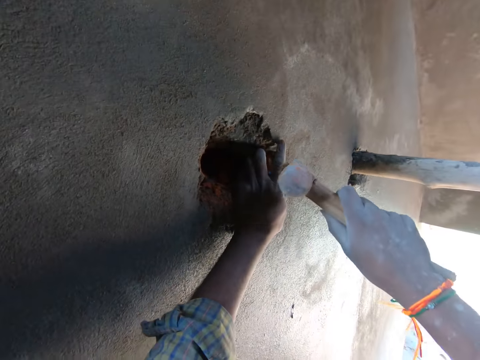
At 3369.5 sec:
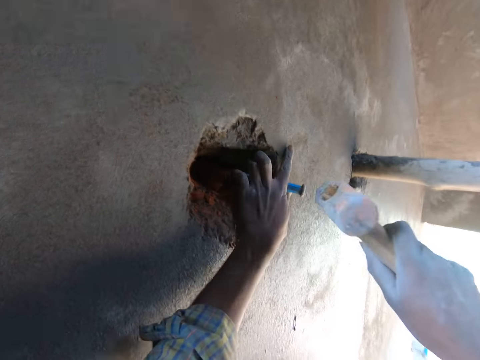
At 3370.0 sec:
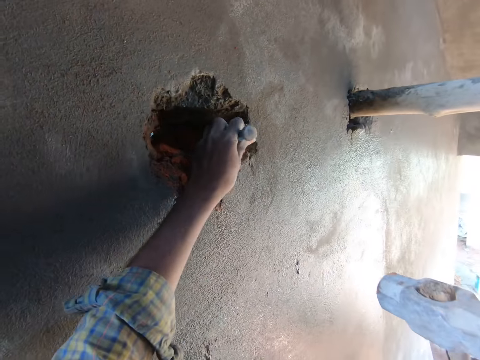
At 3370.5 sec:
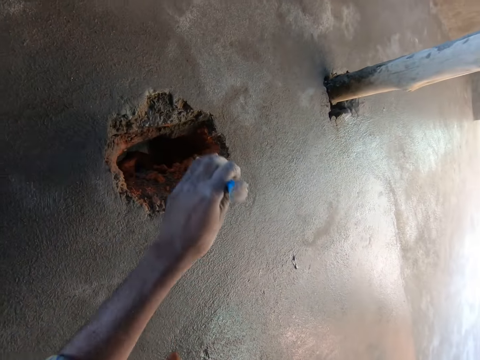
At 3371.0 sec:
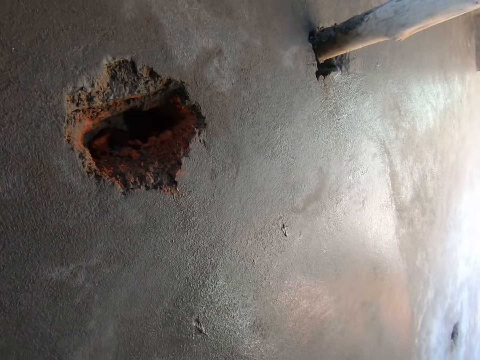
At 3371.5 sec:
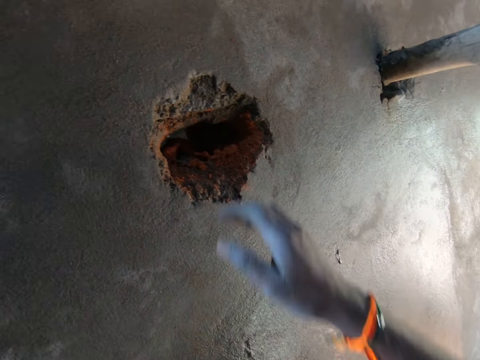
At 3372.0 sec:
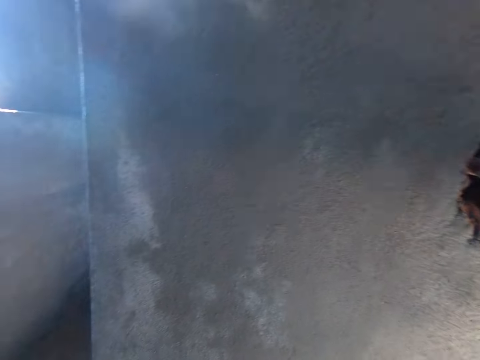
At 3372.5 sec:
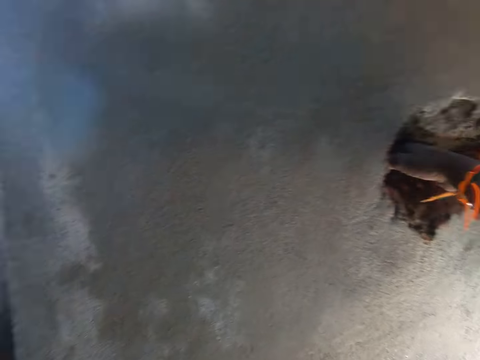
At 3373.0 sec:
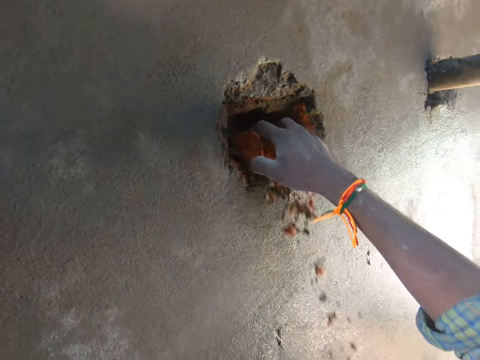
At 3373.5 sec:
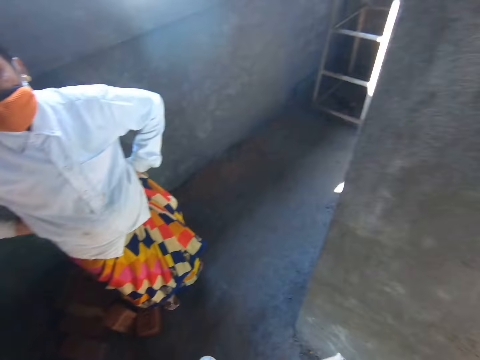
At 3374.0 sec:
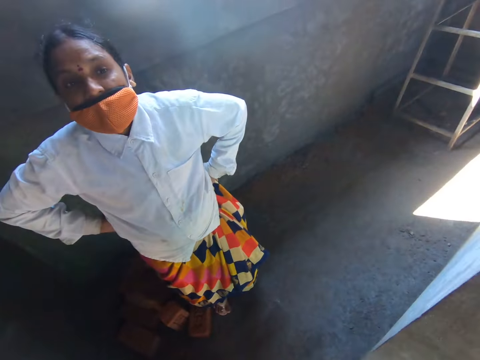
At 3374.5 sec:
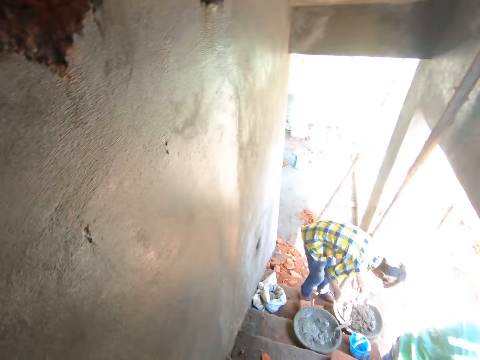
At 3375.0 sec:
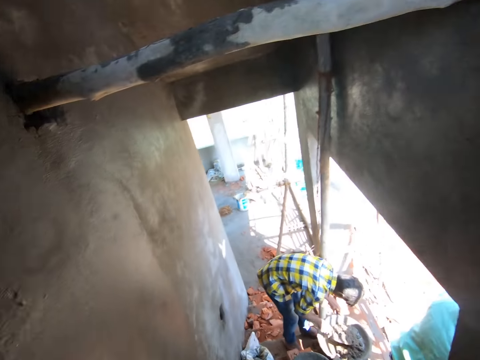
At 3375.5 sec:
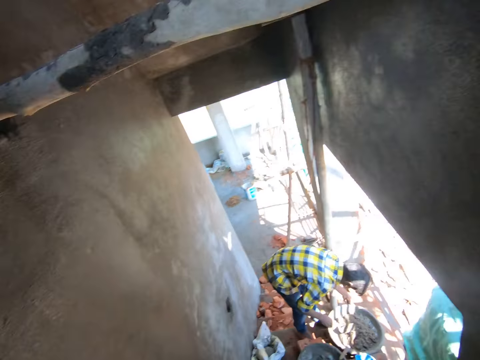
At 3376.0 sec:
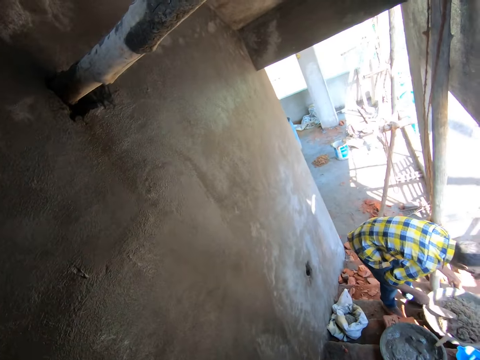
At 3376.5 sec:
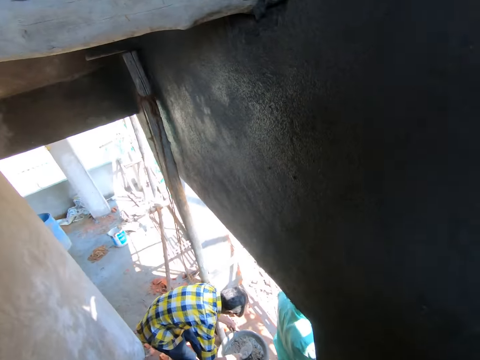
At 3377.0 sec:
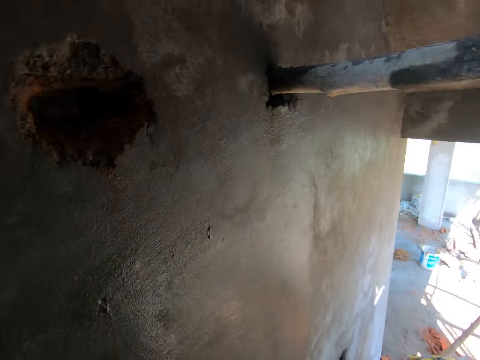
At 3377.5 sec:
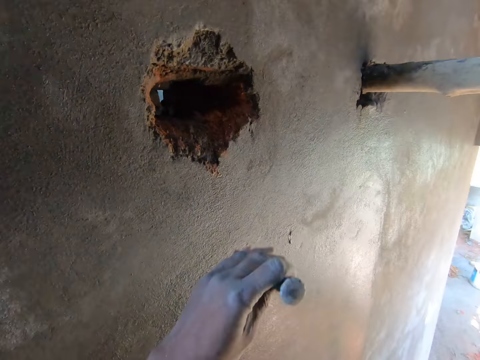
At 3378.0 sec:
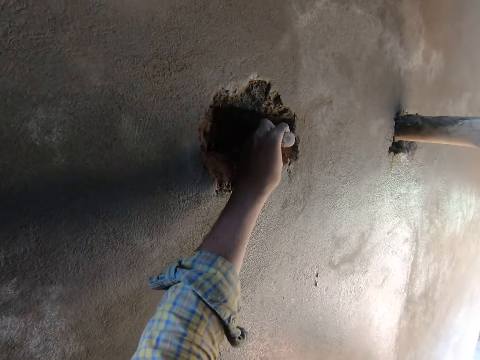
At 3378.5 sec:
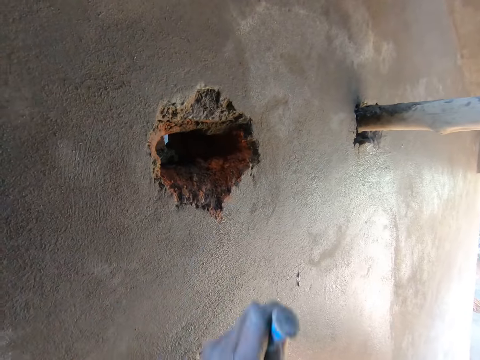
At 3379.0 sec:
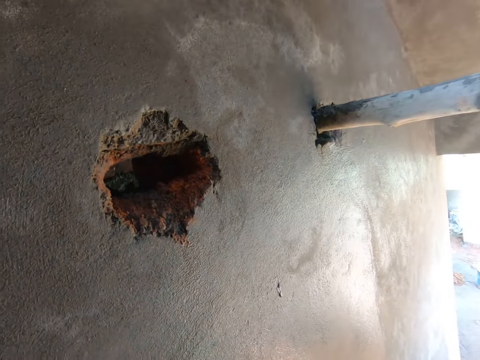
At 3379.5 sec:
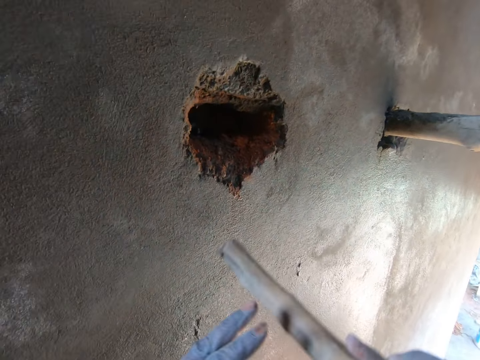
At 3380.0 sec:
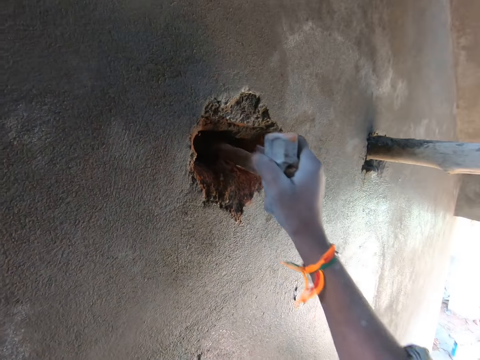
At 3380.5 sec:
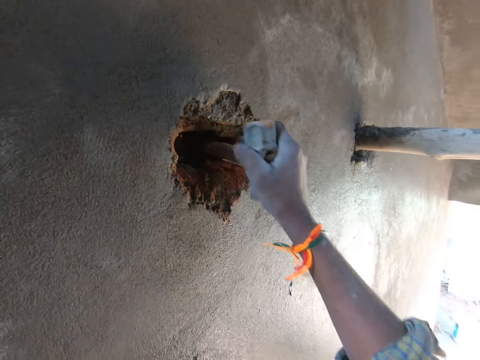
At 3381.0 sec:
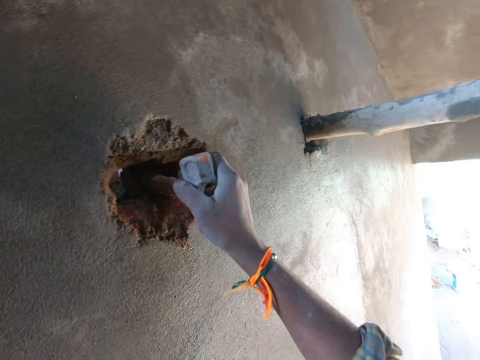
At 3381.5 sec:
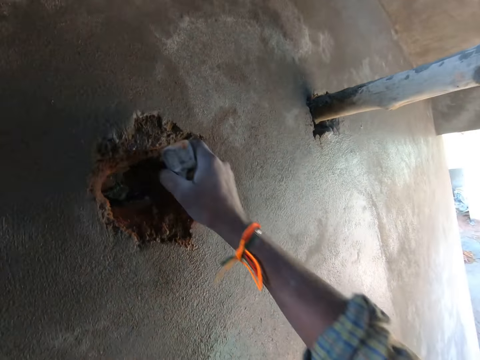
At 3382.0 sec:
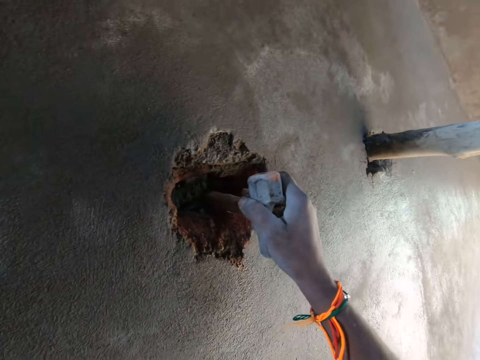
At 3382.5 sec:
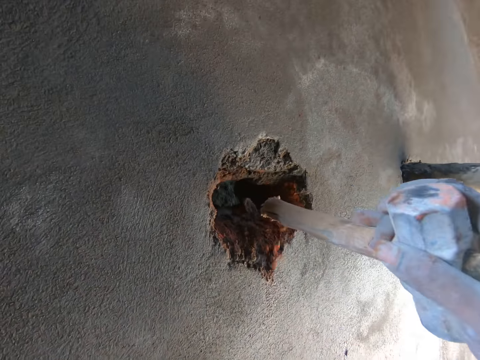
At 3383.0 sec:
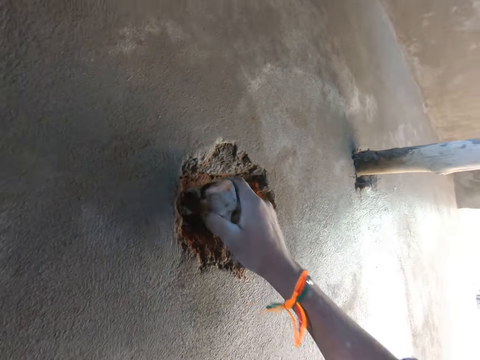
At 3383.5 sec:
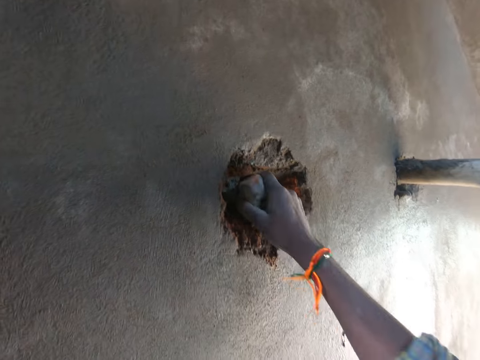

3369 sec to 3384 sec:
The camera wearer hits the chisel into the hole in the wall with the mallet or hammer in his right hand. He removes the chisel from the wall. He pulls out pieces of the wall from the hole in the wall with his right hand. He puts his hand in the hole. He talks with a woman. He puts the chisel into the wall. He removes the chisel from the wall. He hits the hole in the wall with the handle of the chisel in his right hand. He hits the wall using the hammer.

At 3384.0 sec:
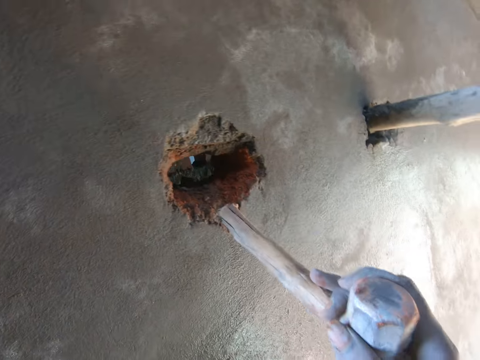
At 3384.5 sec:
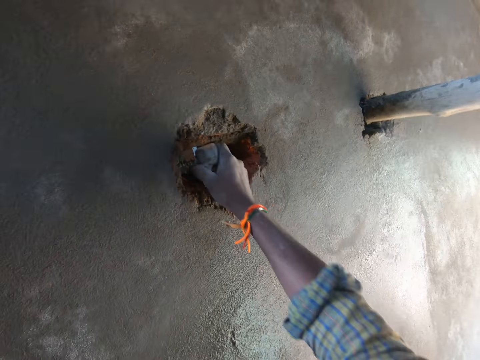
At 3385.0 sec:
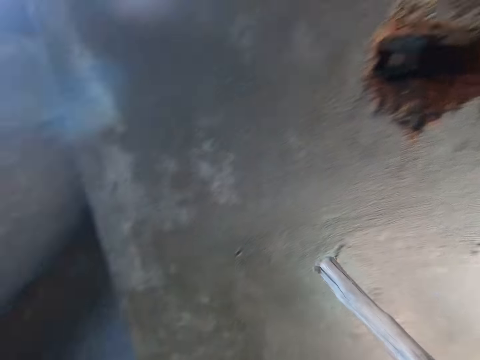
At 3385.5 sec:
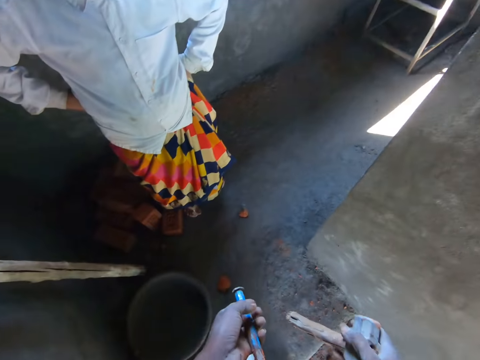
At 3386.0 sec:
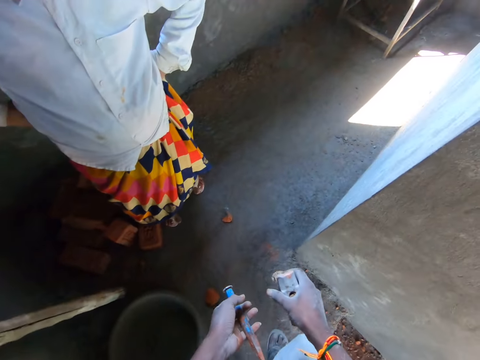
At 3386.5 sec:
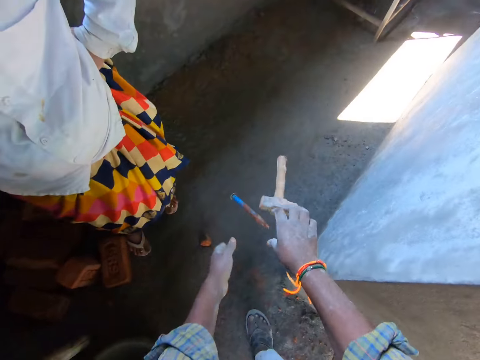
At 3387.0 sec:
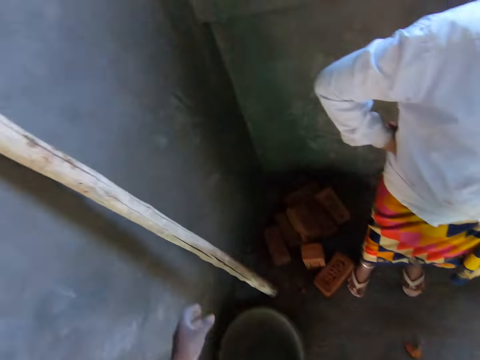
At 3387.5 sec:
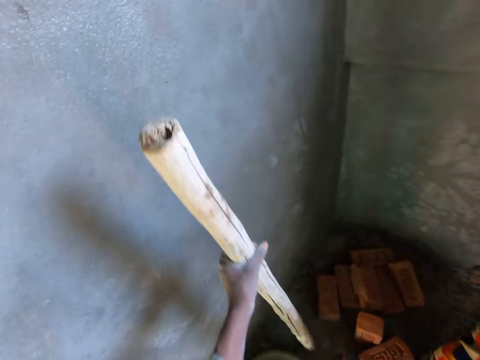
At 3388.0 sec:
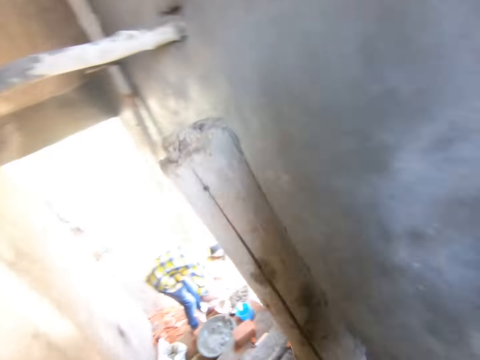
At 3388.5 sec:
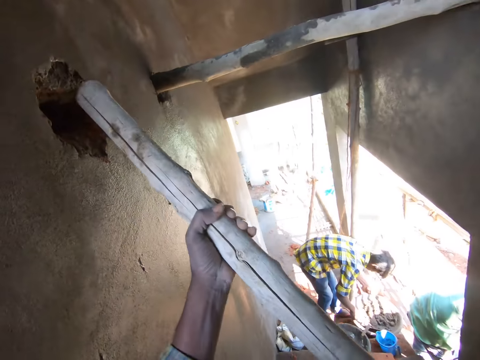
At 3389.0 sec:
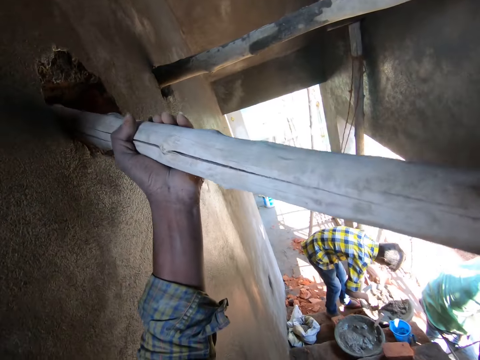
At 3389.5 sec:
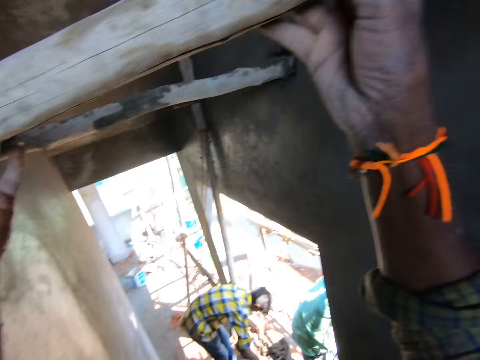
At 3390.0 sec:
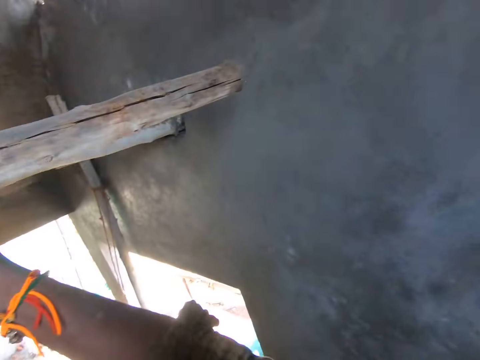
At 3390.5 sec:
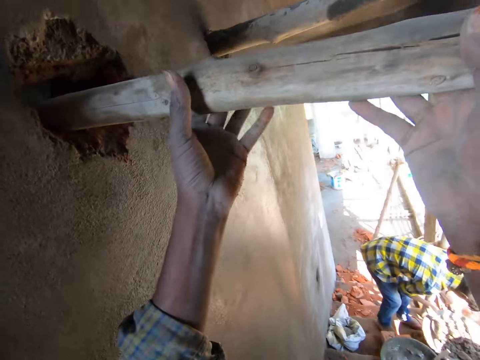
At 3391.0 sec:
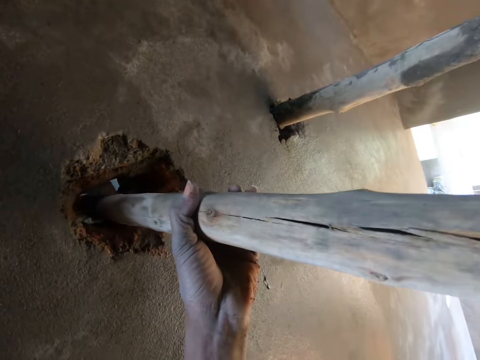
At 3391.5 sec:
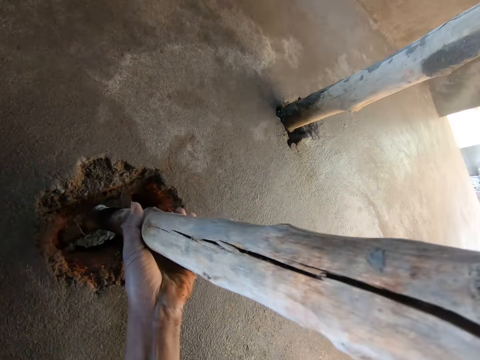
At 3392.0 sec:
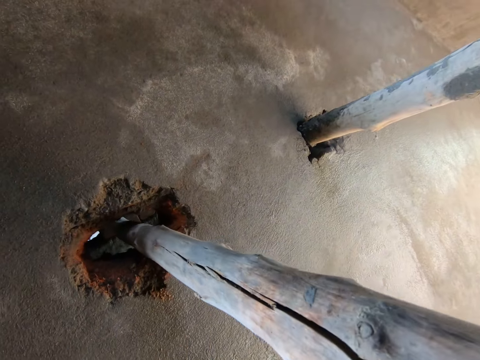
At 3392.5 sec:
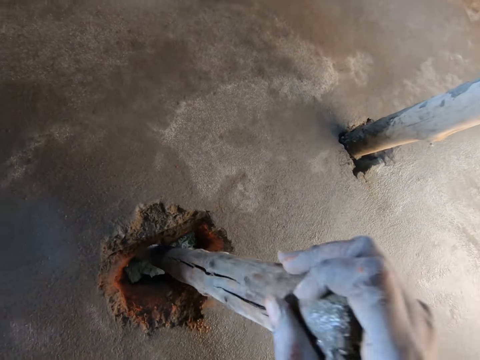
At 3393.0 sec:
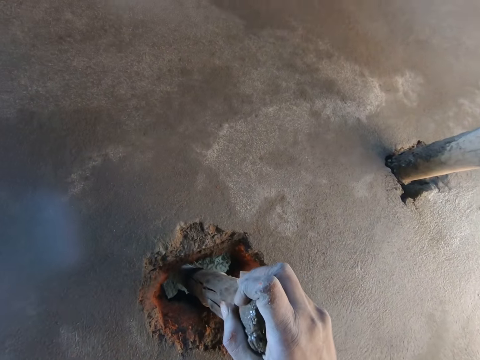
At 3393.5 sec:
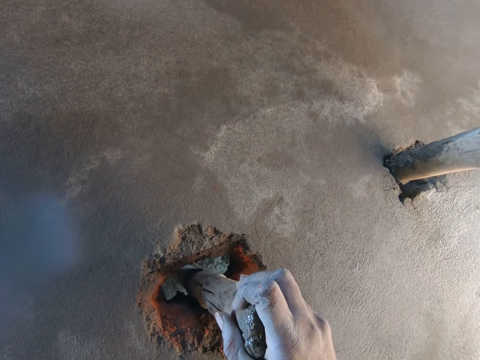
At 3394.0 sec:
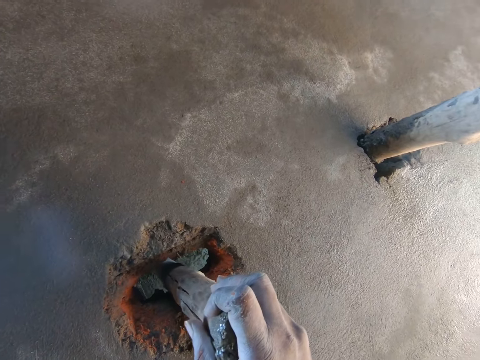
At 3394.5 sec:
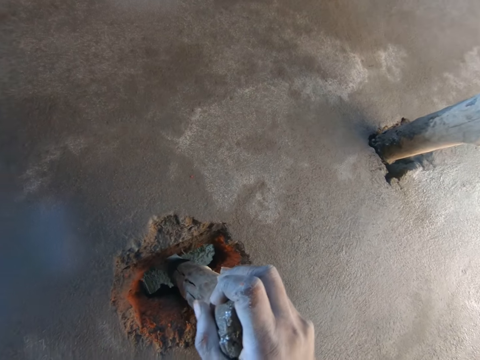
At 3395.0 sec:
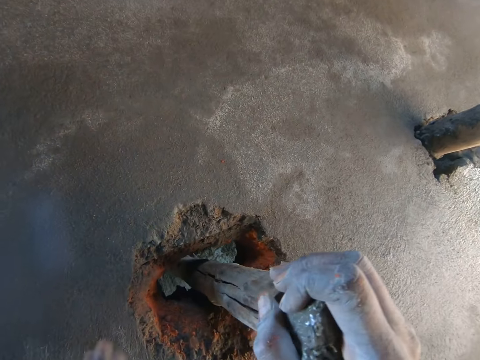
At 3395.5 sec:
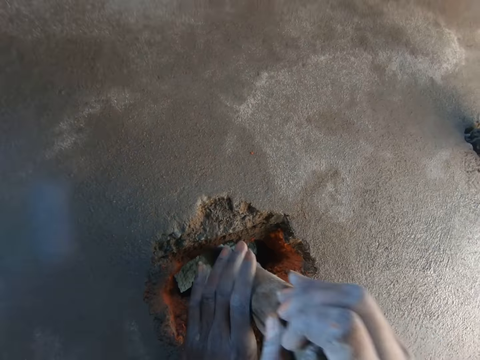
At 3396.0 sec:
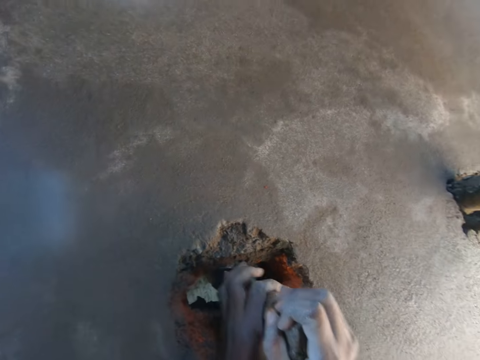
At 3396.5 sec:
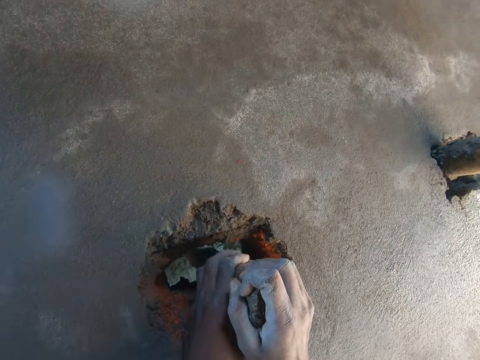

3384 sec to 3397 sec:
The camera wearer drops the mallet in his right hand on the floor of the building. He drops the chisel in his left hand on the floor of the building. He picks up a wooden pole on the wall of the building with his left hand. He inserts the wooden pole in his left hand into the hole in the wall with both hands.
